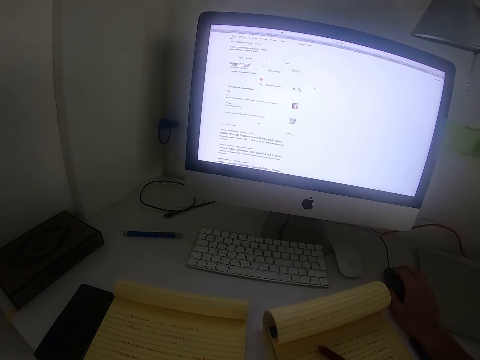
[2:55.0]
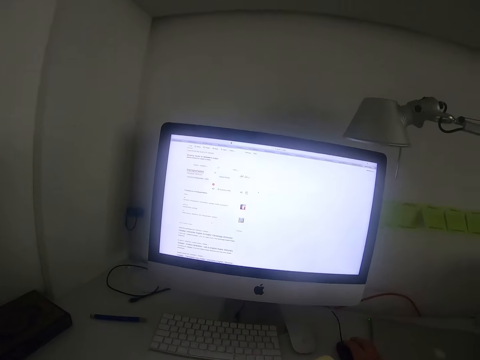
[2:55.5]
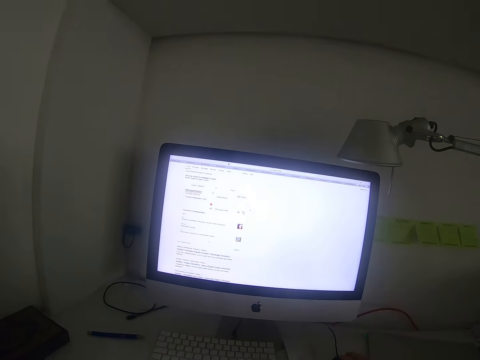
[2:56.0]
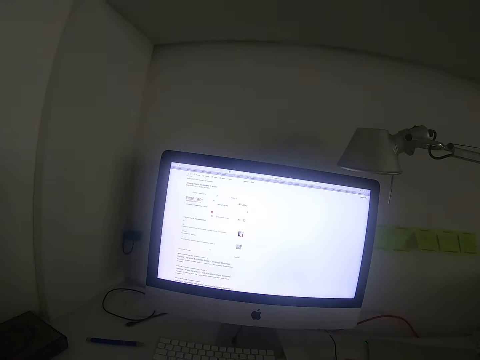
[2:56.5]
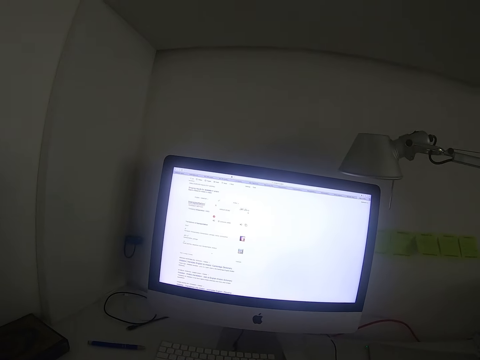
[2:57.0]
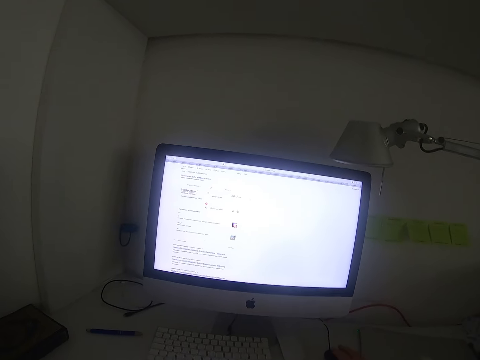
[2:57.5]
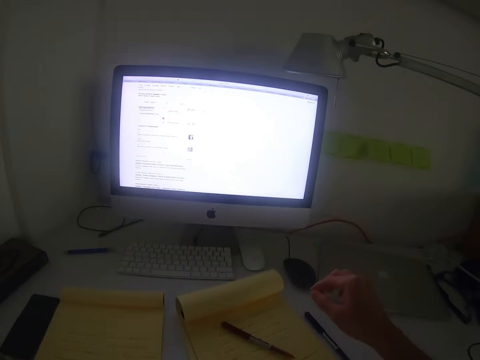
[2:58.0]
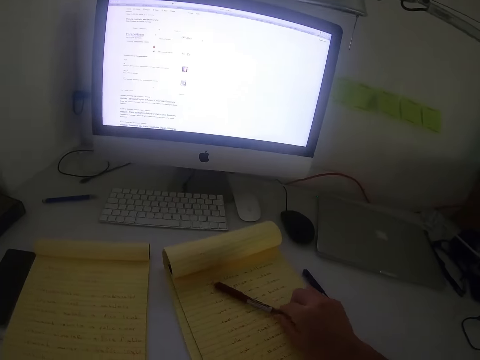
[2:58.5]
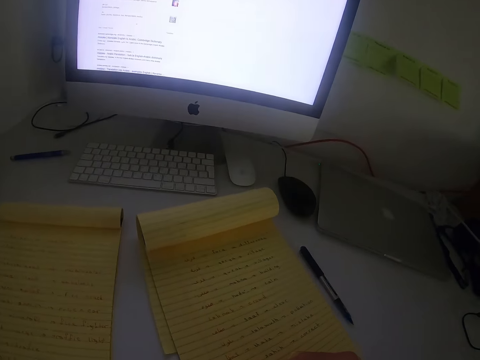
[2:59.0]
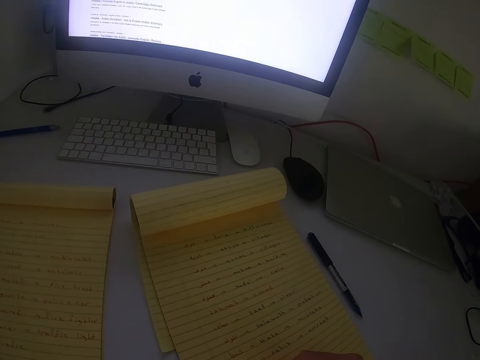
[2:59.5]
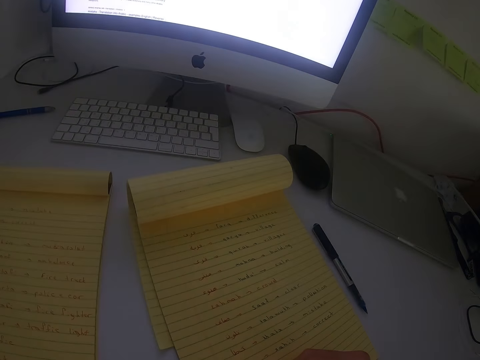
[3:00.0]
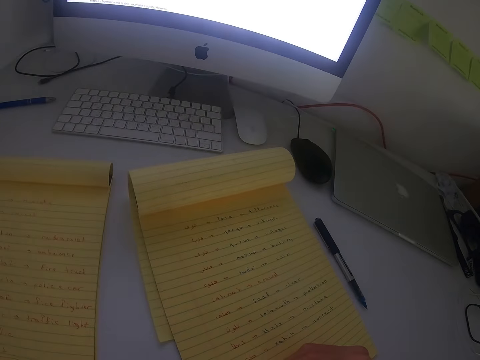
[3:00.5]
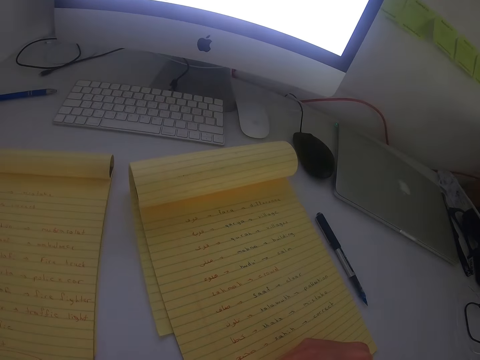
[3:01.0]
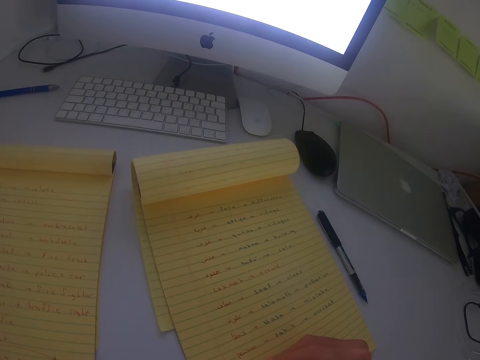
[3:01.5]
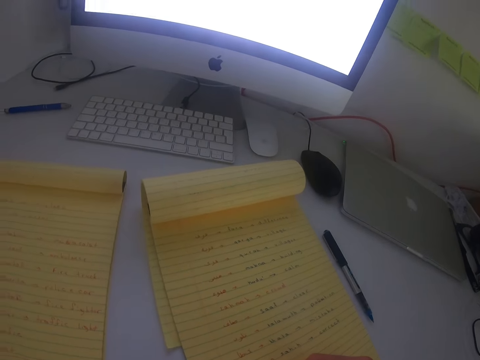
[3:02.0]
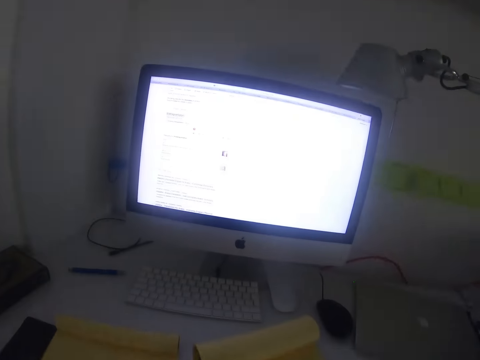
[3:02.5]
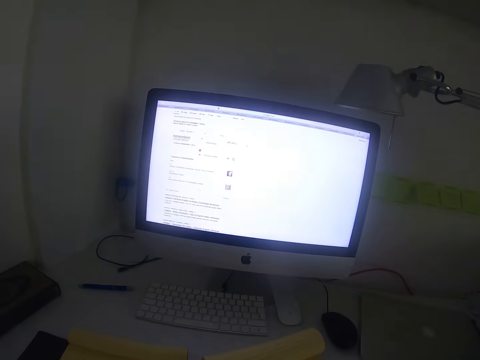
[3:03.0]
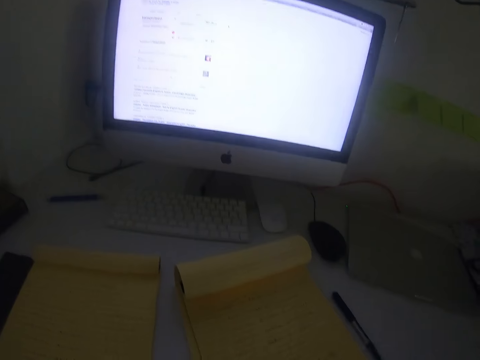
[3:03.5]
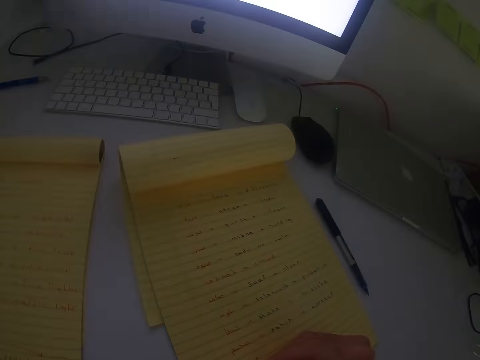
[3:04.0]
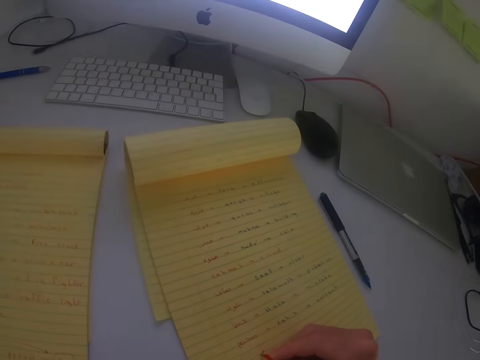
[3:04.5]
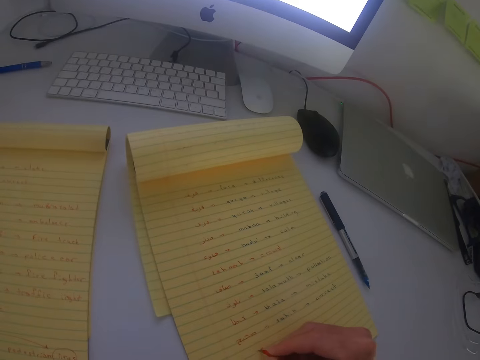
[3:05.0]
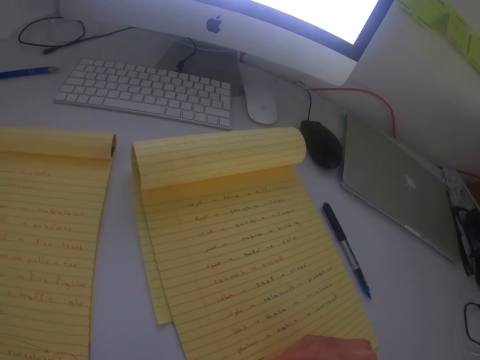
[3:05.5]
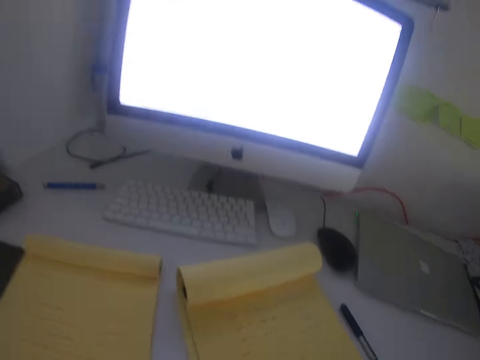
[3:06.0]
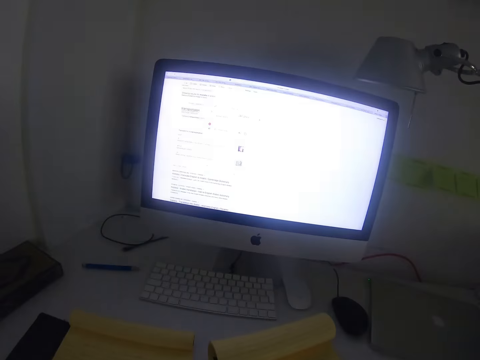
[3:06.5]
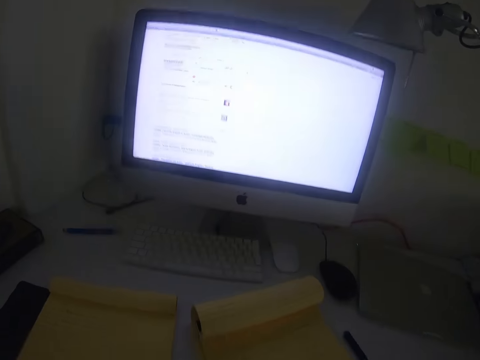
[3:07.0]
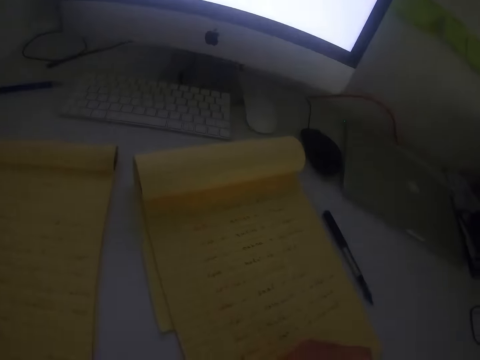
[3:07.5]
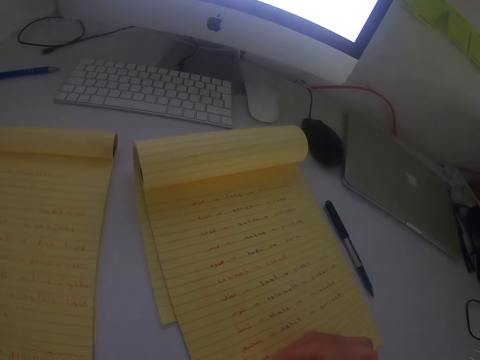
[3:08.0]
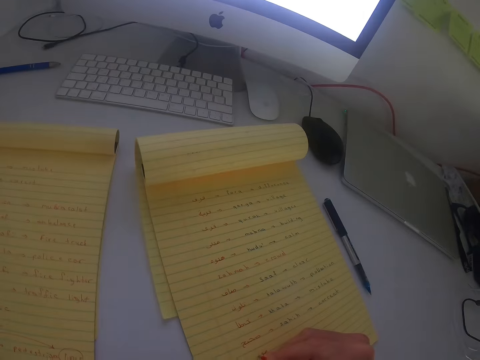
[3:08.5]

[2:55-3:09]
The camera wearer lets go of the computer mouse. They grab the red or black pen. They write on the book with the red pen. They stare at the monitor. They write on the book with the red pen.

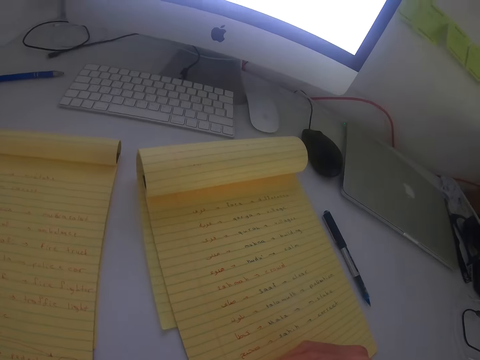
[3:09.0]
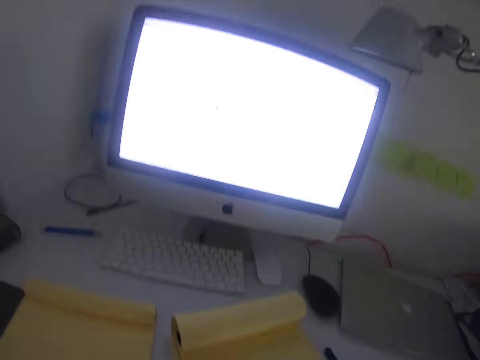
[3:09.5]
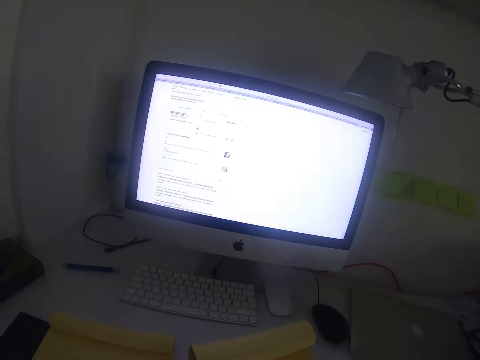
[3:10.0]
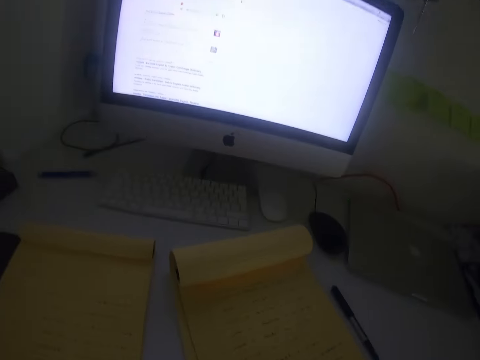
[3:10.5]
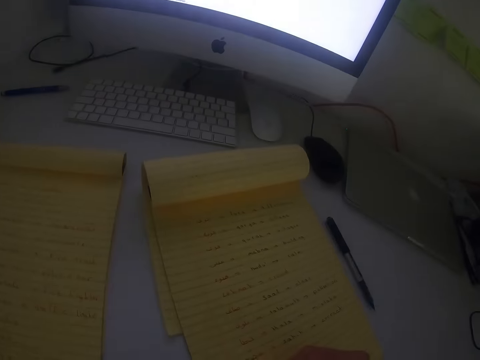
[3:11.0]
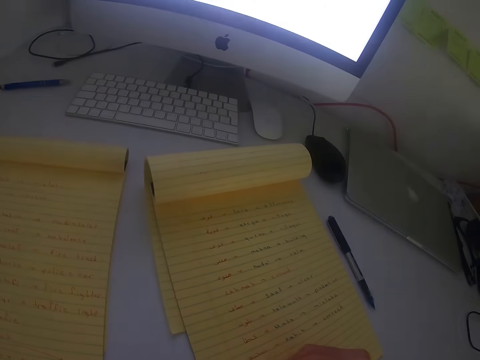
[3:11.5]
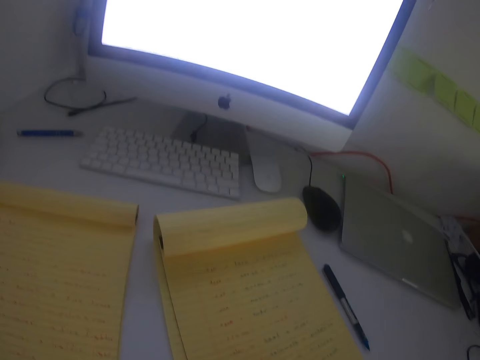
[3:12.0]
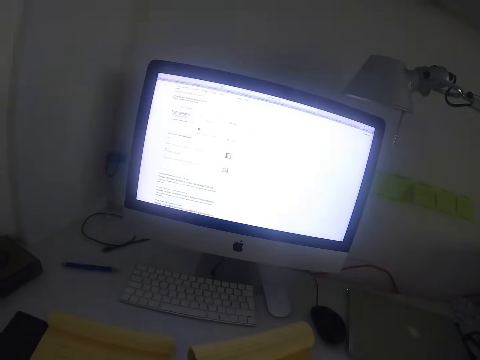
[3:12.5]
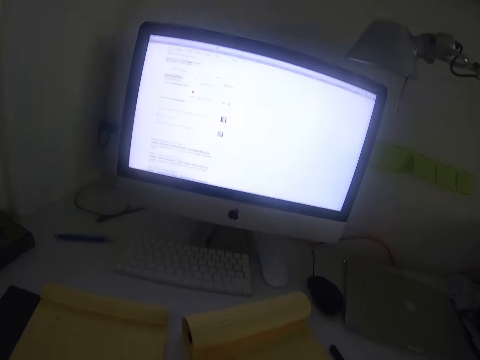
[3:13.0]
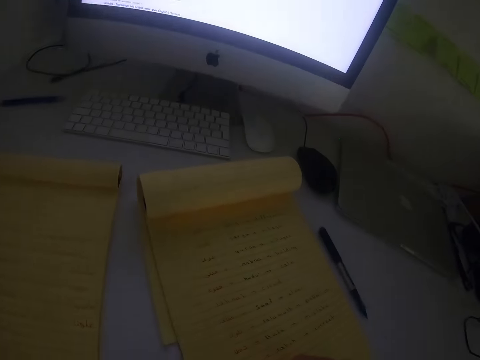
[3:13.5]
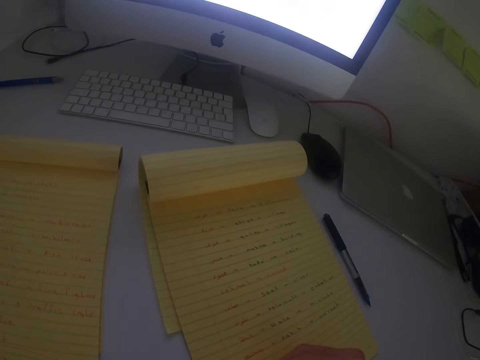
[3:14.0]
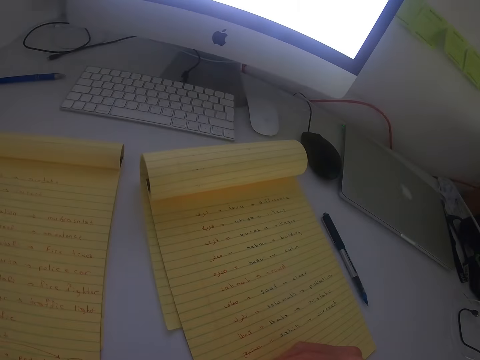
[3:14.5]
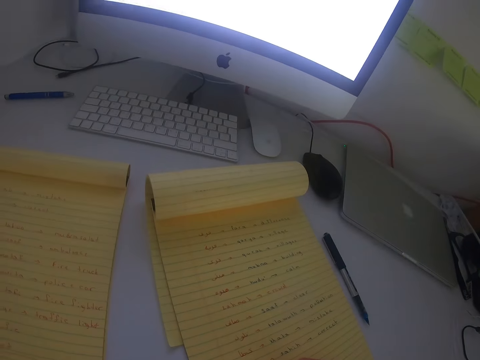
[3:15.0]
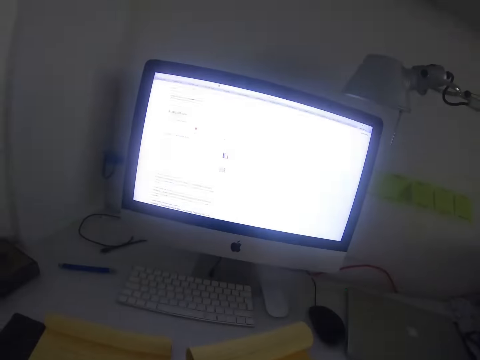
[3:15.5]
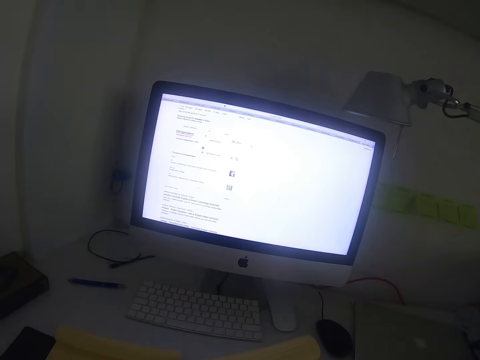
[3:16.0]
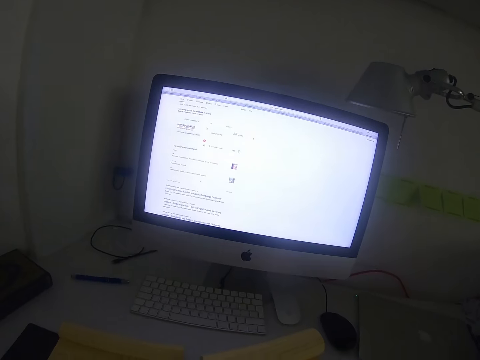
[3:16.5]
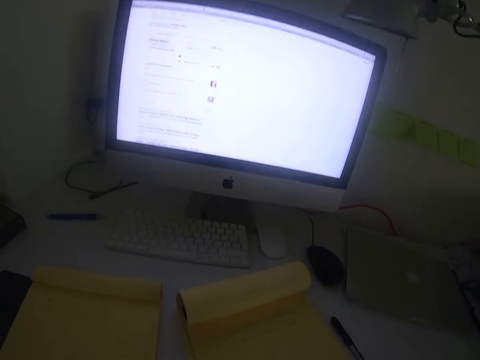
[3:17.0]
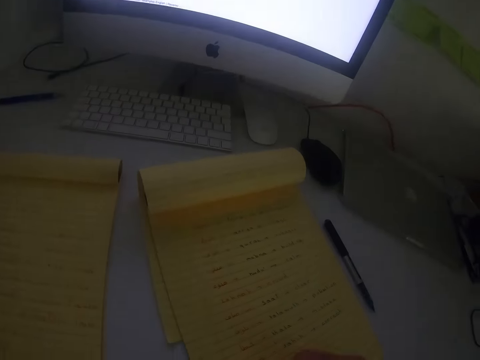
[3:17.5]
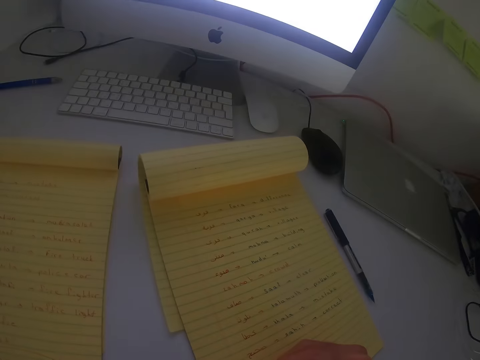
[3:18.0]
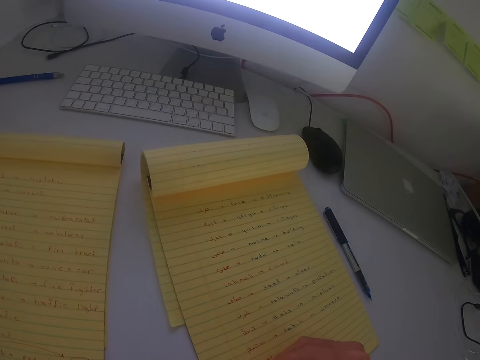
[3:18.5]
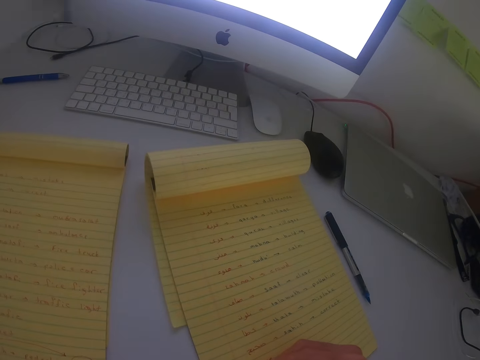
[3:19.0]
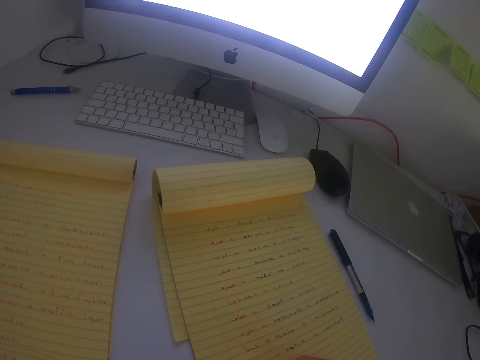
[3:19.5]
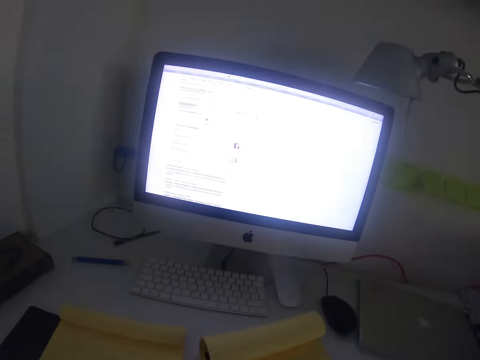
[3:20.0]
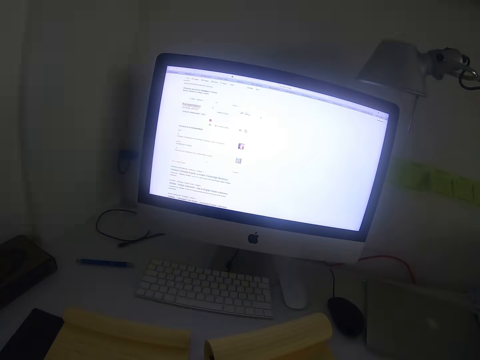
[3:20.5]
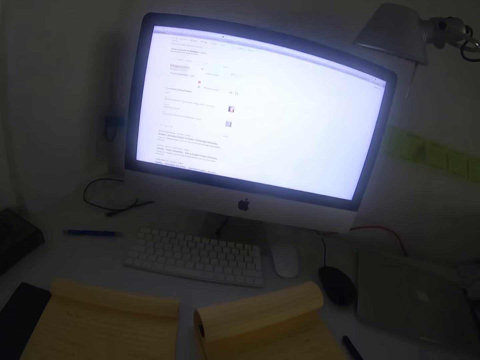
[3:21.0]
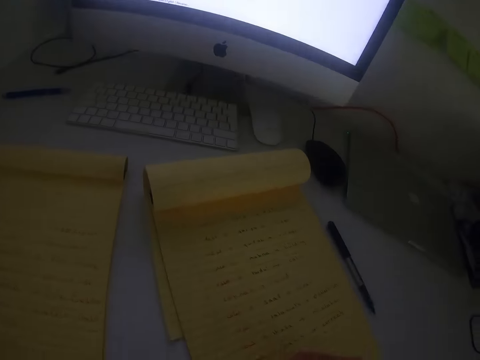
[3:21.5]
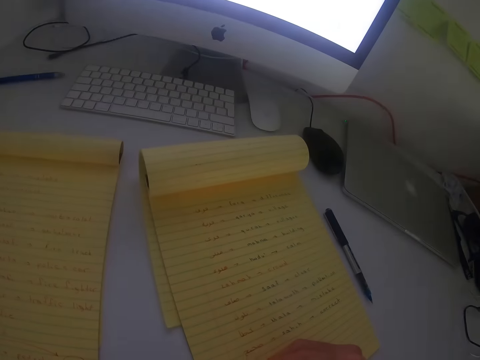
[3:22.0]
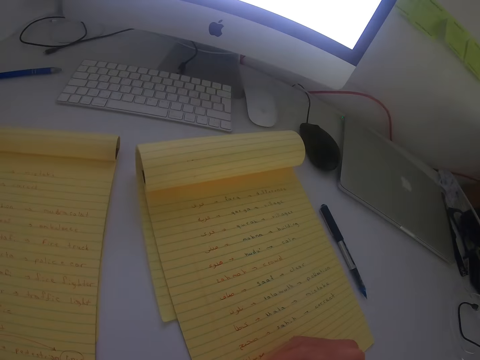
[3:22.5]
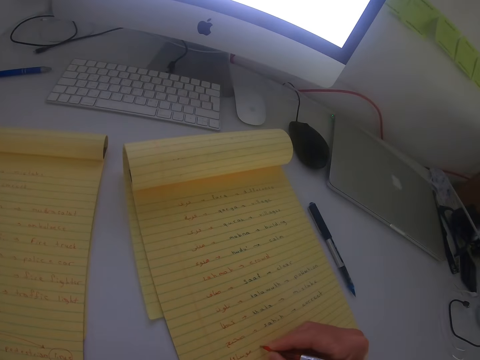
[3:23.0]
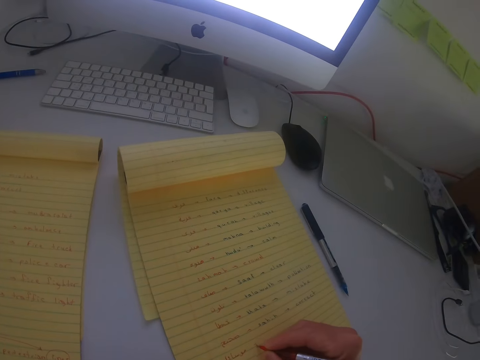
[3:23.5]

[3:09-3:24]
The camera wearer stares at the monitor. They write on the book with the red pen. They stare at the monitor. They write on the book with the red pen. They stare at the monitor. They write on the book with the red pen. They stare at the monitor. They write on the book with the red pen.
